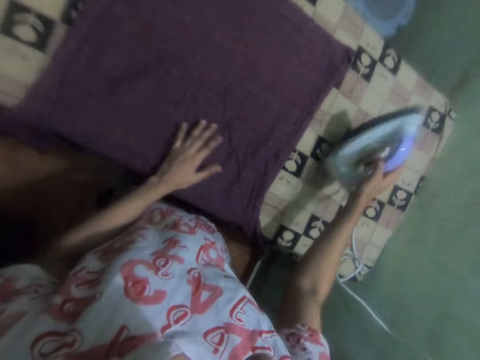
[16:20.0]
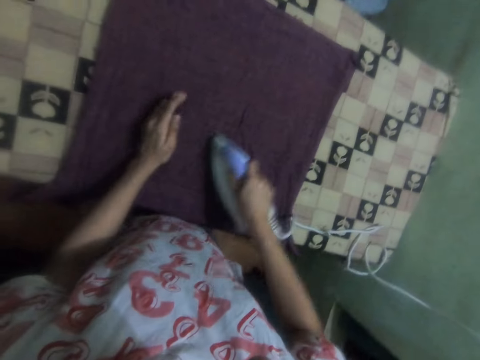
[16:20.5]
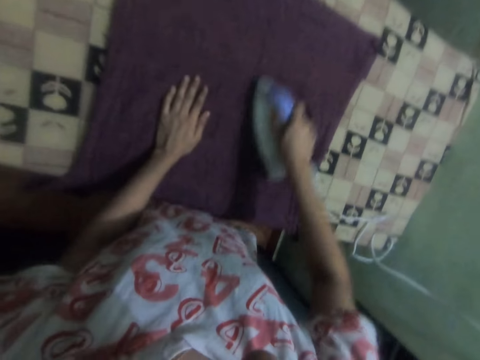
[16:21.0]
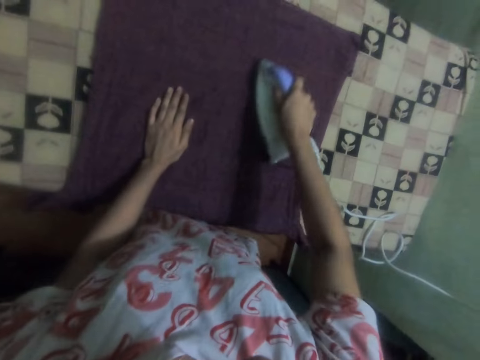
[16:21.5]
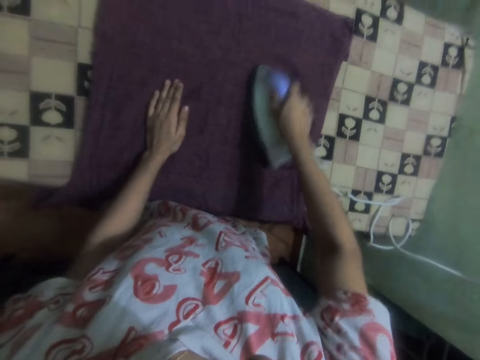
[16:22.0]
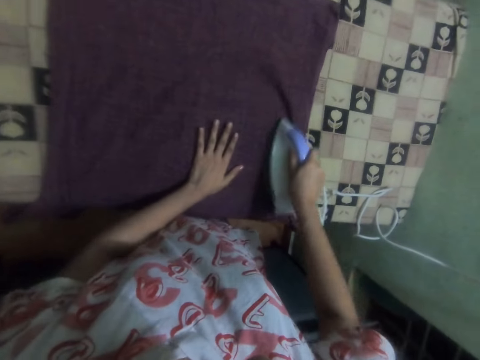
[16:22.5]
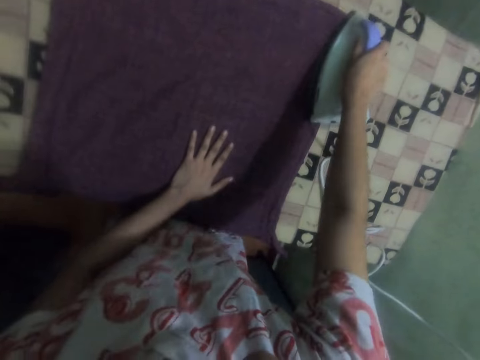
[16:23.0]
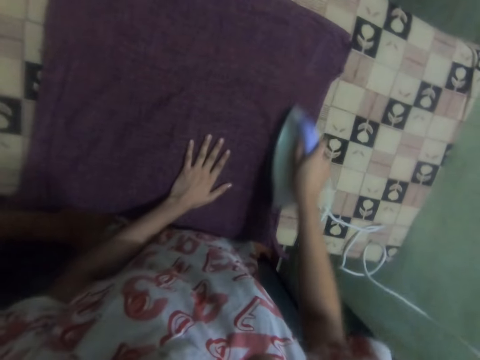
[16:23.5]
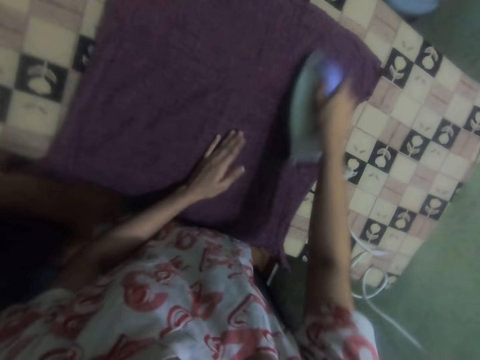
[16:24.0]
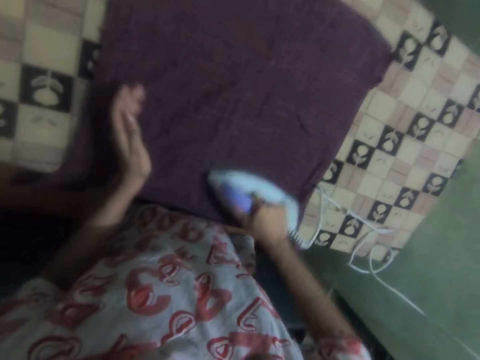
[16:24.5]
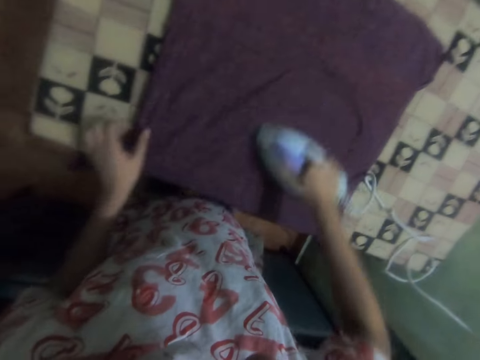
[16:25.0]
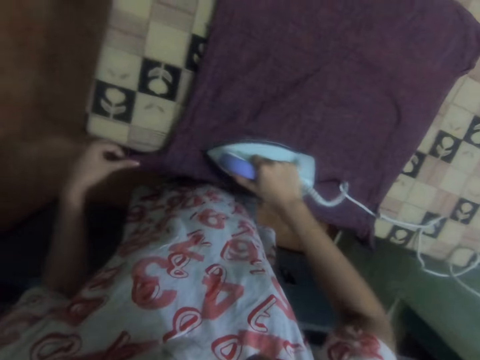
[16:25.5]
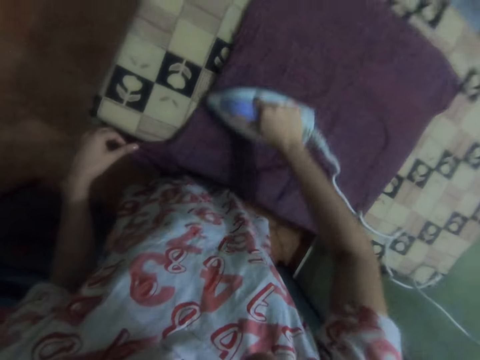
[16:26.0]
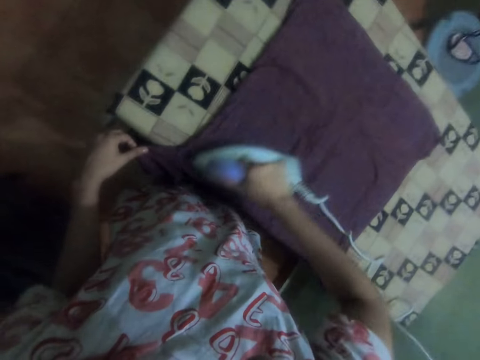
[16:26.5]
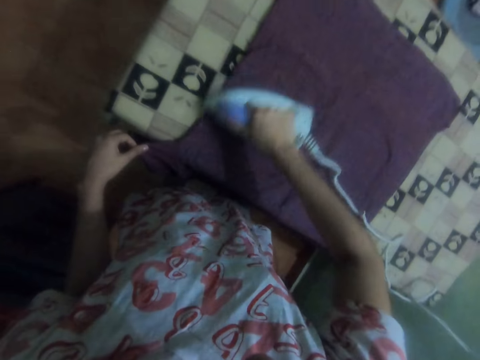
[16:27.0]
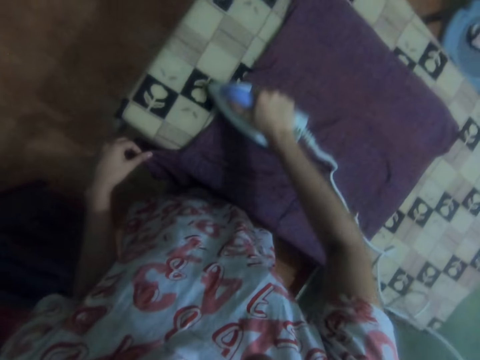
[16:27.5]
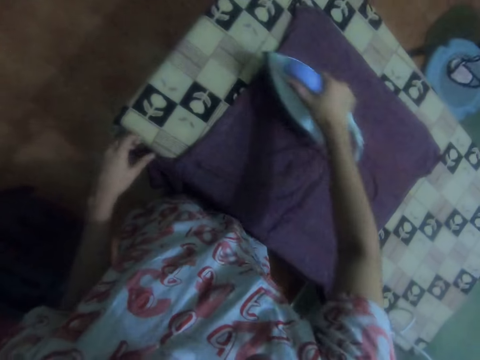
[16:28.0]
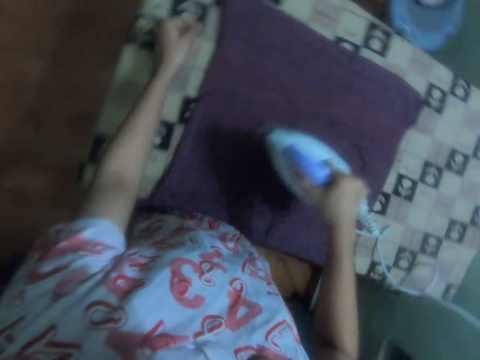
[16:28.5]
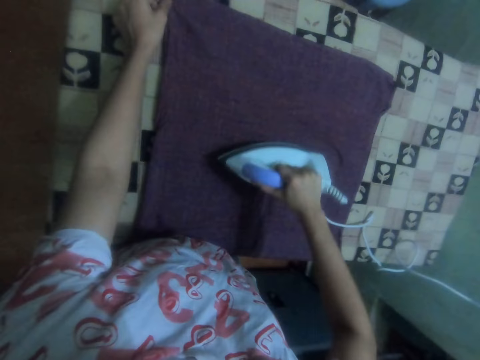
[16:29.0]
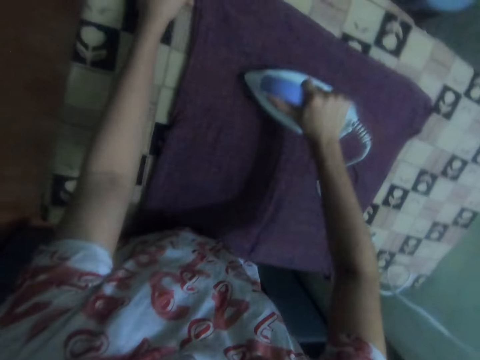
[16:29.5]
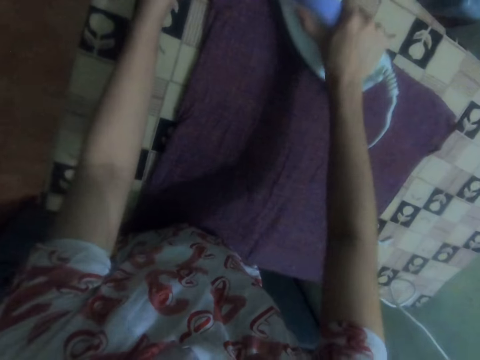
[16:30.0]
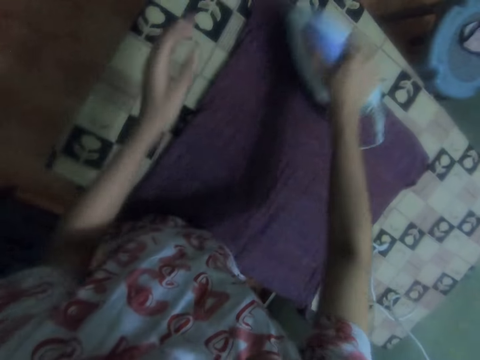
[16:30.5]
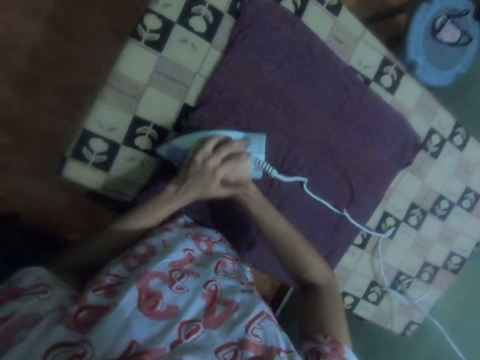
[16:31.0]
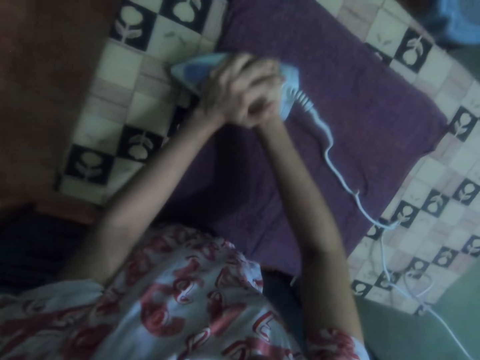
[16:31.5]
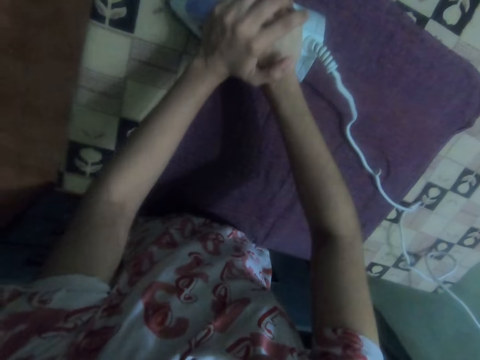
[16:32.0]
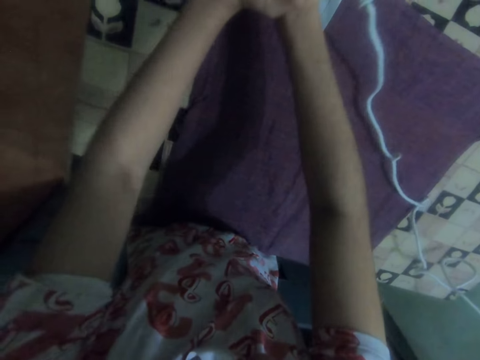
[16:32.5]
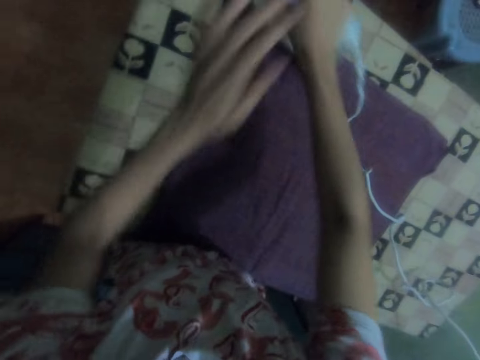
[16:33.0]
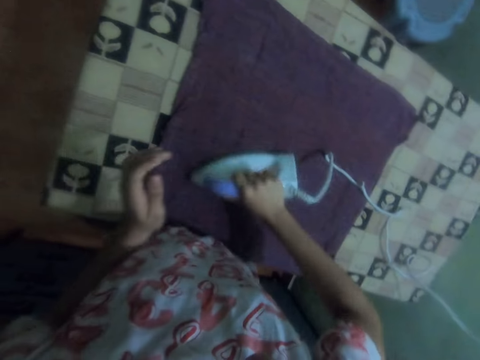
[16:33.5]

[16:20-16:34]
The camera wearer picks up the iron from the table. They iron the shirt with the iron. They hold the iron with both hands.

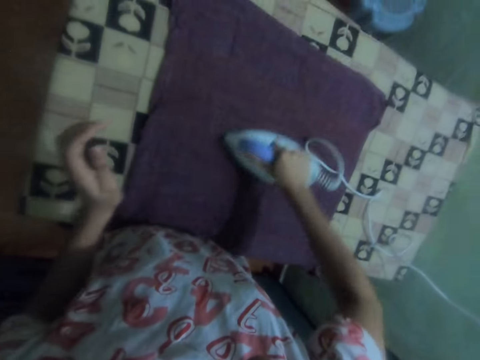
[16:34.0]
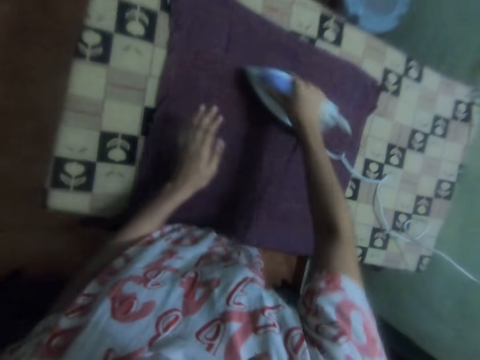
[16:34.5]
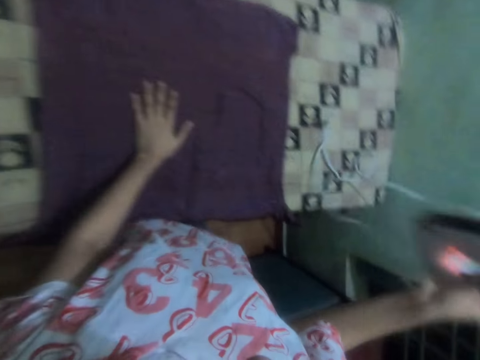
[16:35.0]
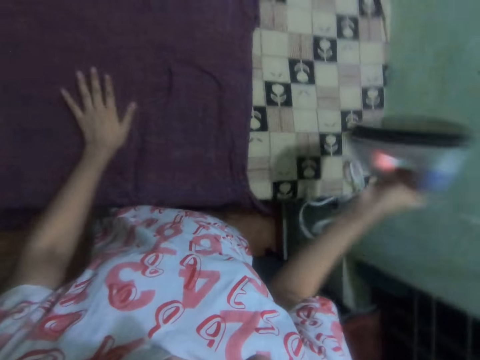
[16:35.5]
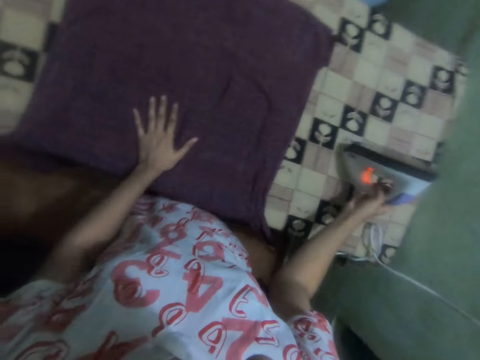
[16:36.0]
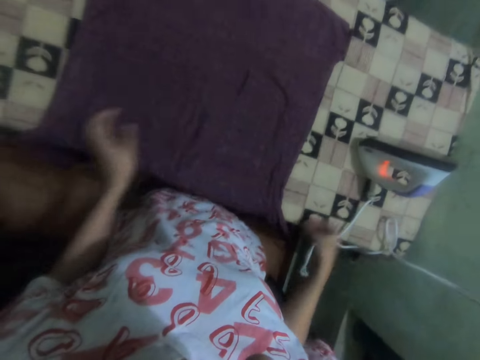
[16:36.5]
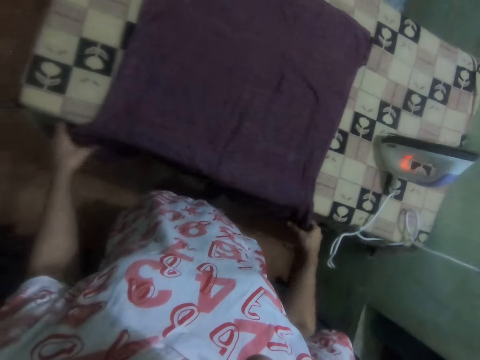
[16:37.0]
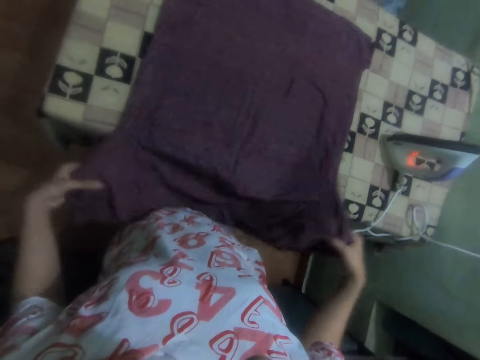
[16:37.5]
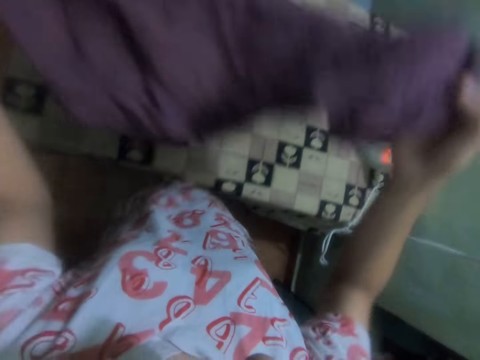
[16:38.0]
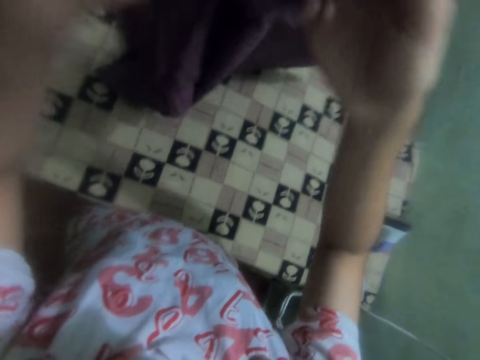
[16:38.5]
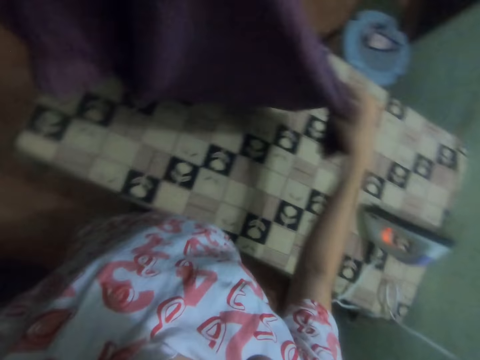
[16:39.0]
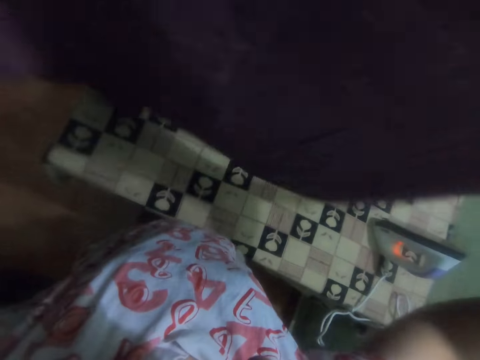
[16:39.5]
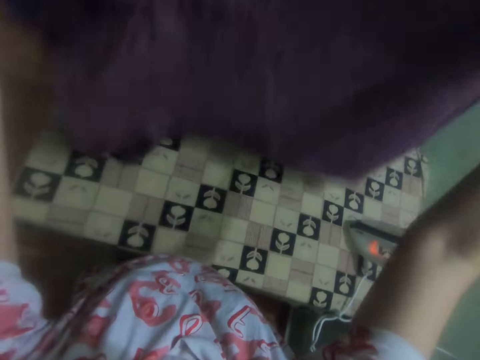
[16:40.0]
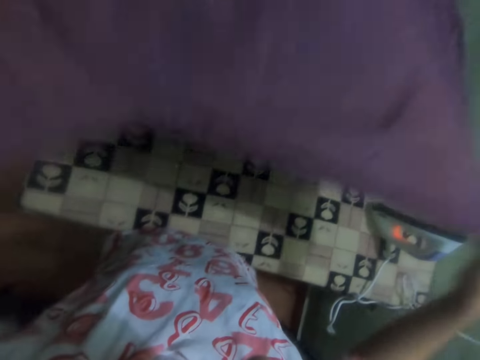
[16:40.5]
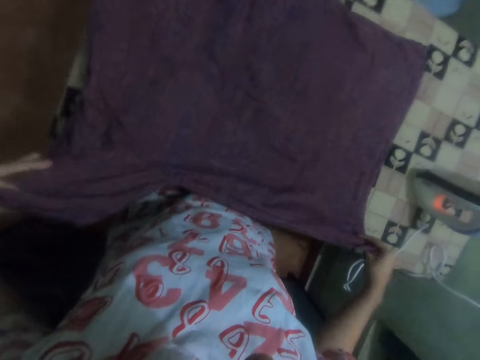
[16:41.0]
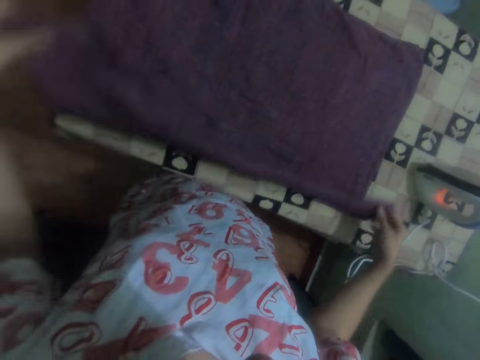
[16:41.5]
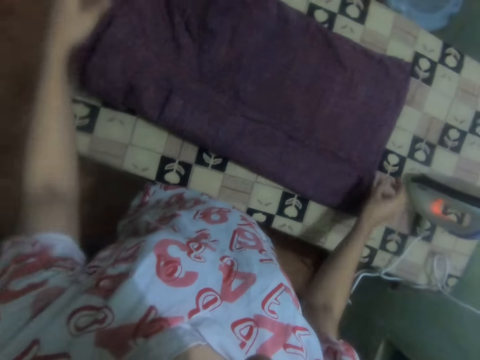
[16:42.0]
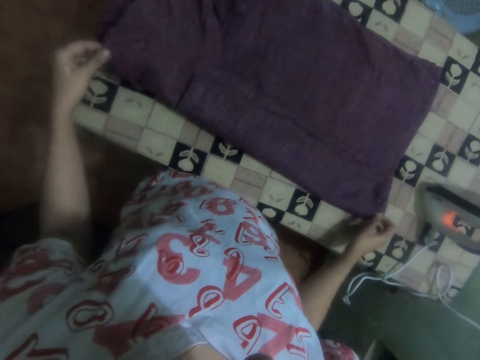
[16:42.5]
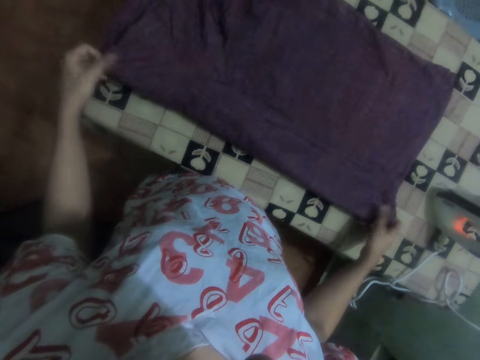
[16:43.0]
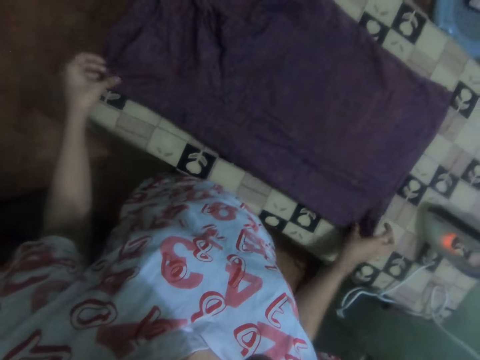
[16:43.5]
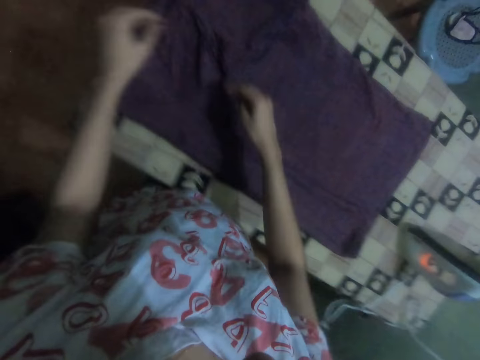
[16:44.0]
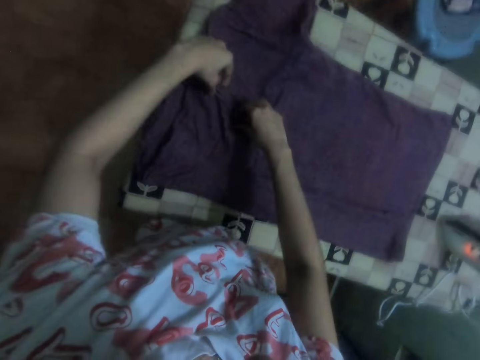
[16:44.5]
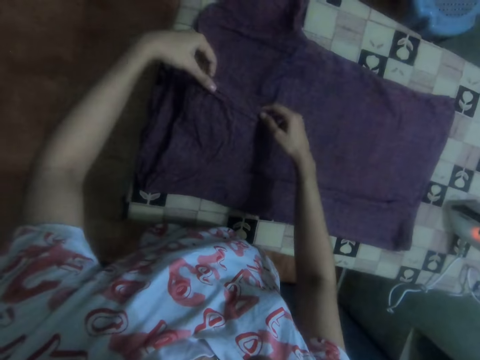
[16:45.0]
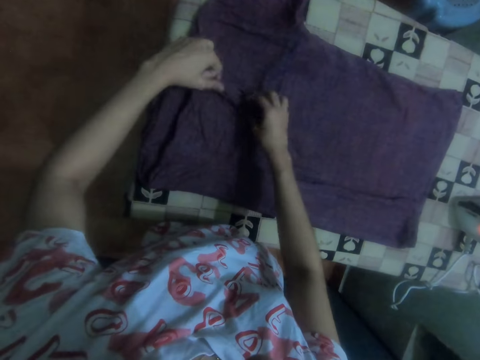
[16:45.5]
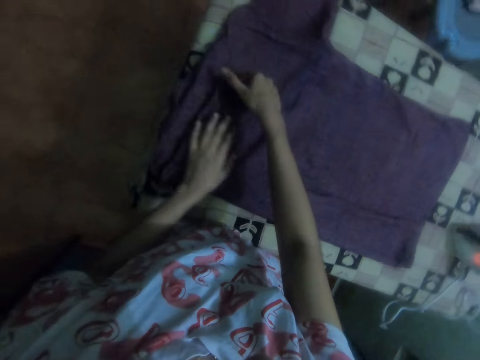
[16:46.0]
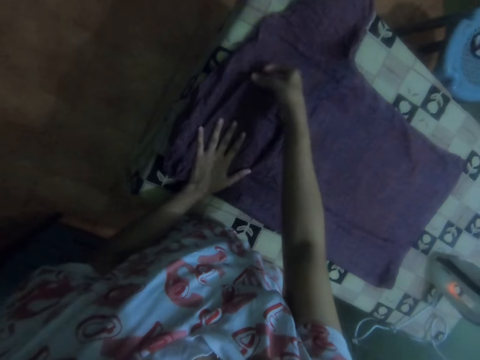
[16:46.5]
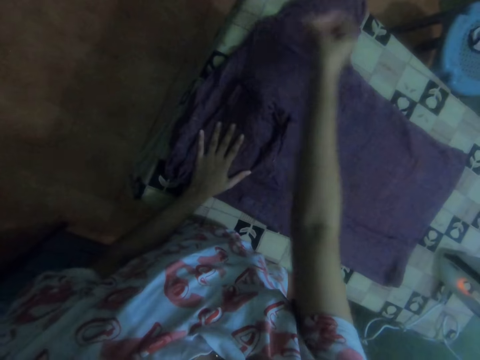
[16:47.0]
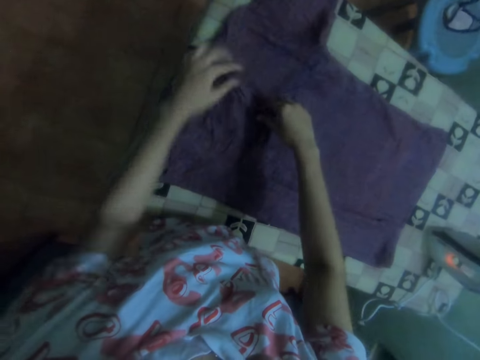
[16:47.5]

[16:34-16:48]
The camera wearer drops the iron on the table. They pick up the cloth or shirt from the table. They turn the cloth on the table to one side. They drop the cloth on the table. They fold the cloth on the table. They adjust the shirt on the table.
